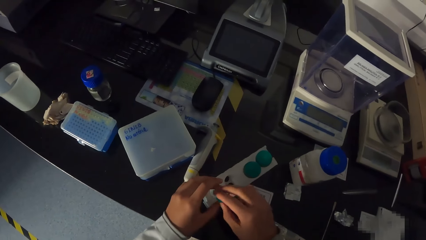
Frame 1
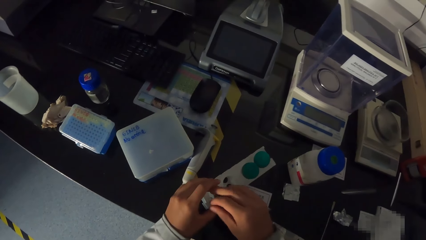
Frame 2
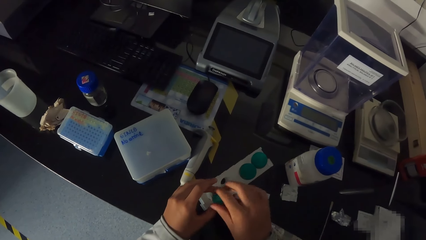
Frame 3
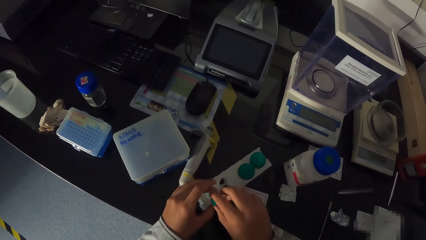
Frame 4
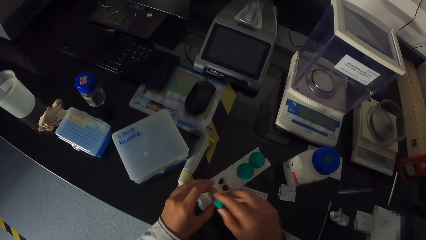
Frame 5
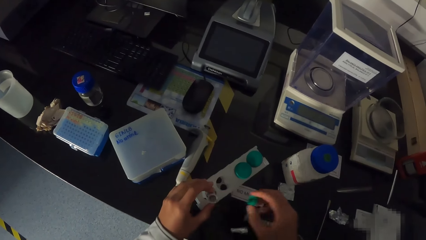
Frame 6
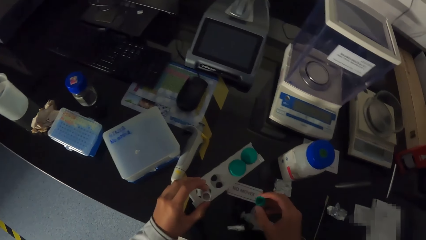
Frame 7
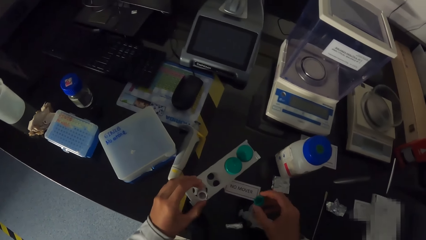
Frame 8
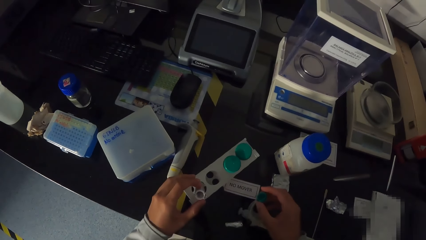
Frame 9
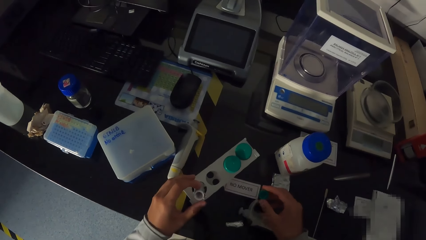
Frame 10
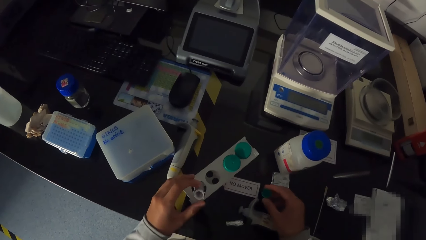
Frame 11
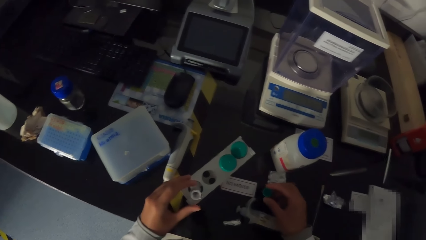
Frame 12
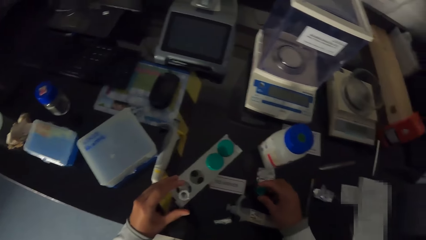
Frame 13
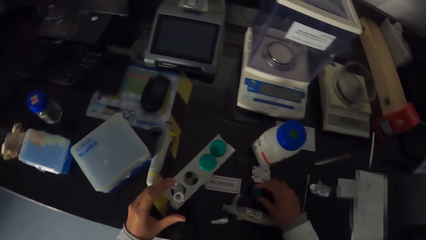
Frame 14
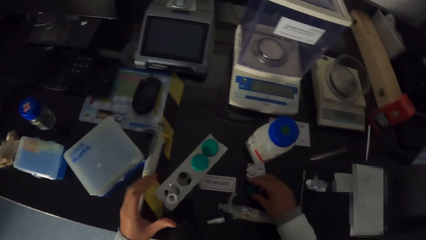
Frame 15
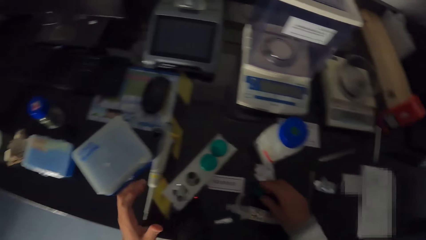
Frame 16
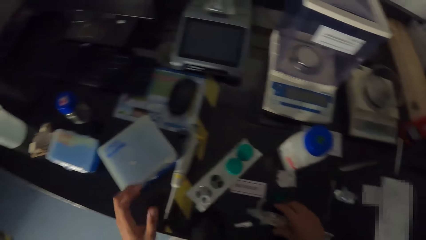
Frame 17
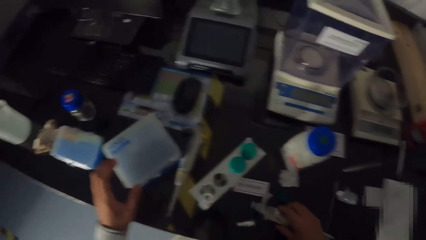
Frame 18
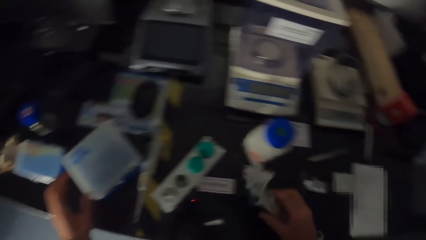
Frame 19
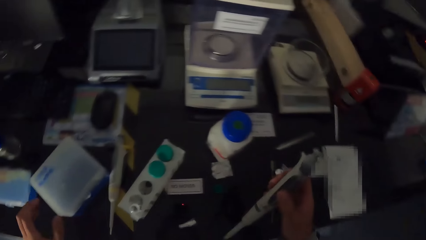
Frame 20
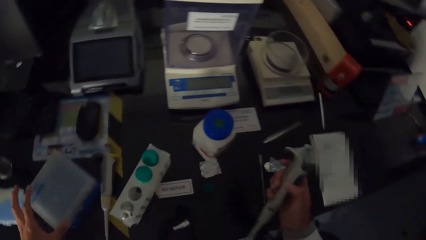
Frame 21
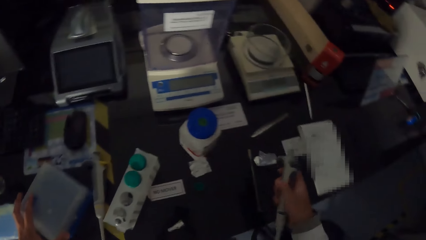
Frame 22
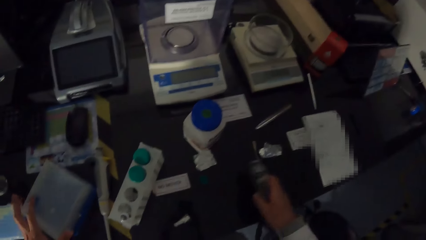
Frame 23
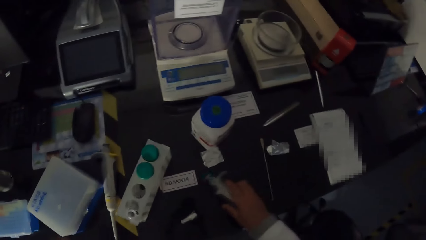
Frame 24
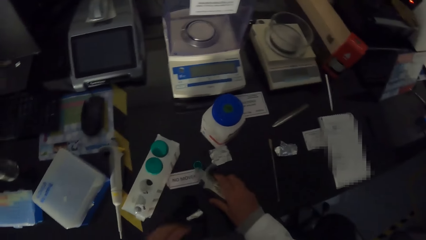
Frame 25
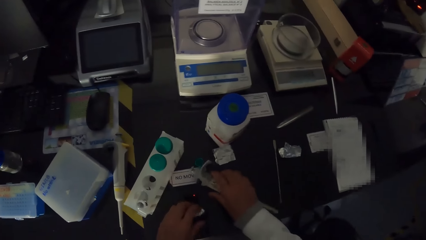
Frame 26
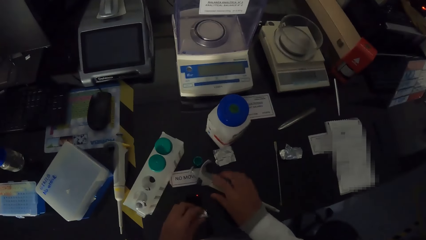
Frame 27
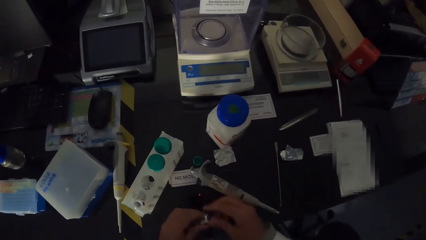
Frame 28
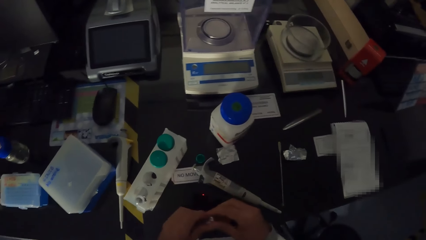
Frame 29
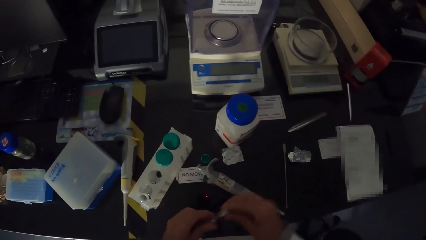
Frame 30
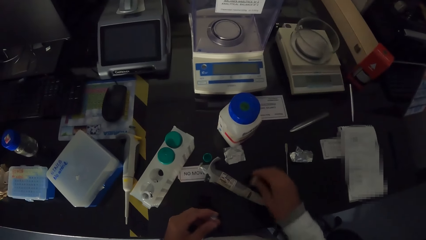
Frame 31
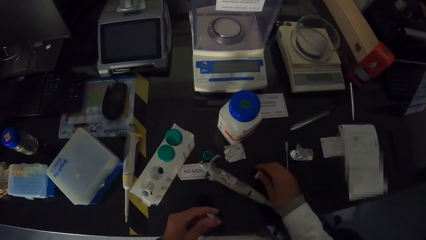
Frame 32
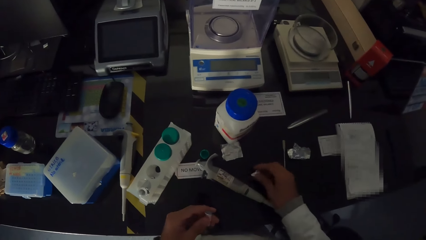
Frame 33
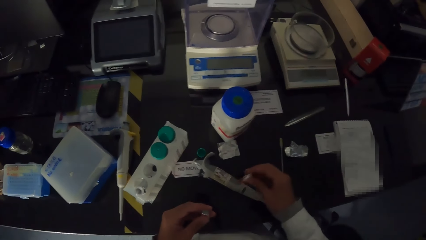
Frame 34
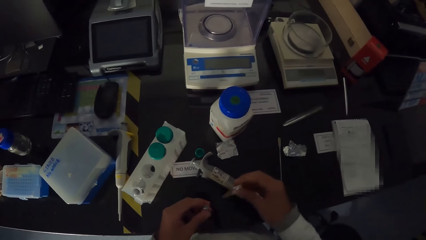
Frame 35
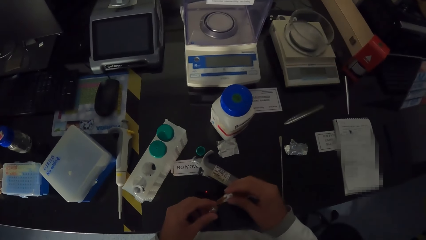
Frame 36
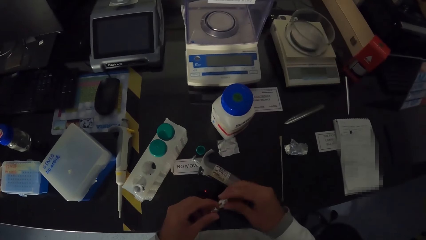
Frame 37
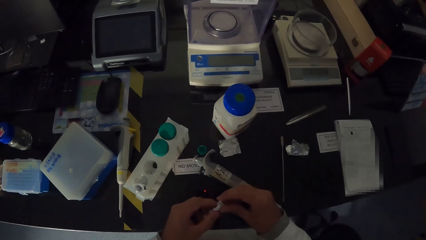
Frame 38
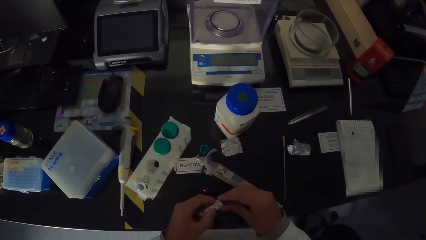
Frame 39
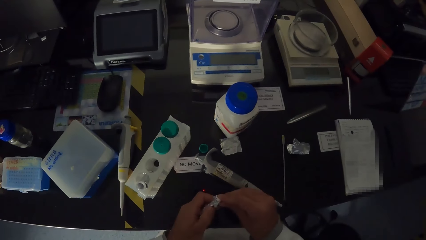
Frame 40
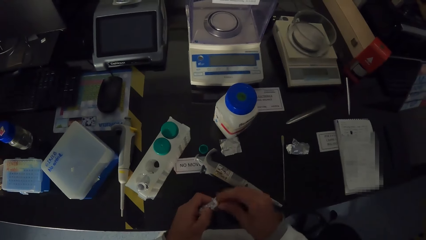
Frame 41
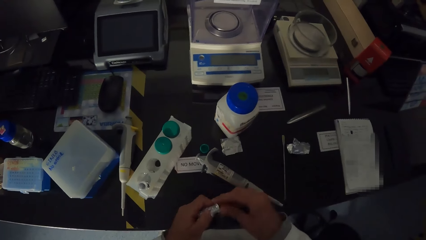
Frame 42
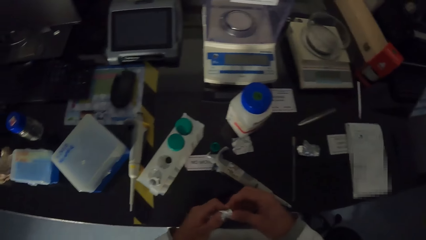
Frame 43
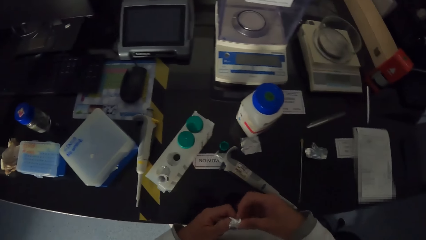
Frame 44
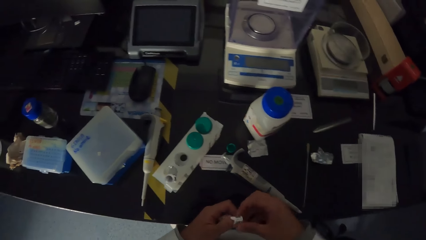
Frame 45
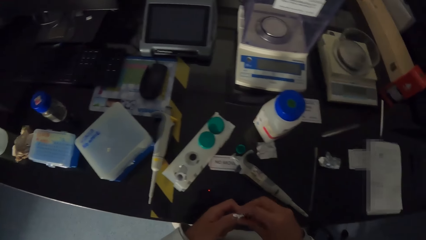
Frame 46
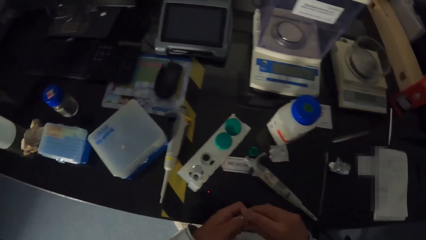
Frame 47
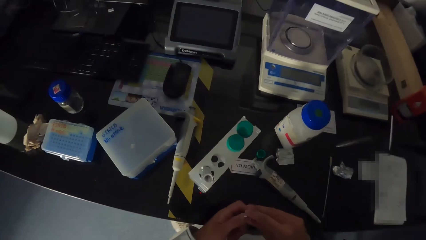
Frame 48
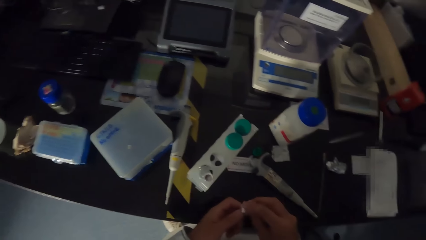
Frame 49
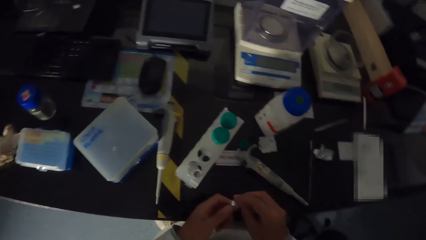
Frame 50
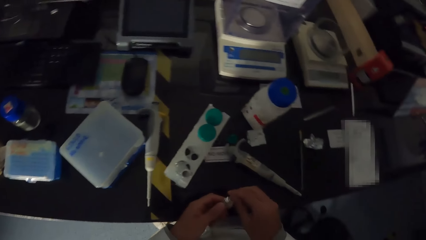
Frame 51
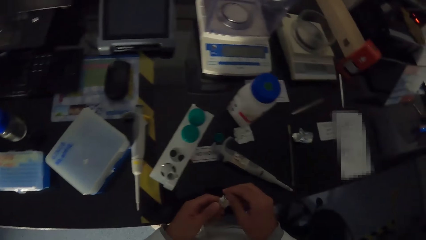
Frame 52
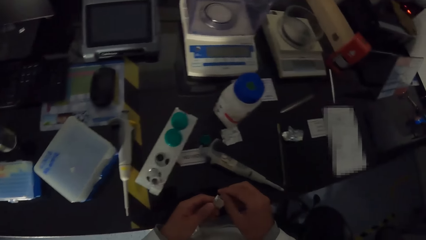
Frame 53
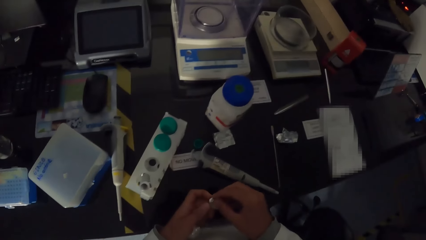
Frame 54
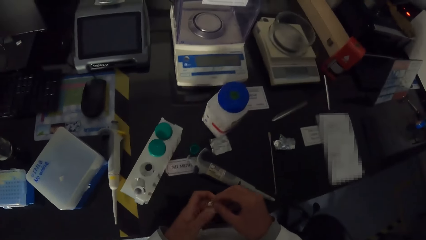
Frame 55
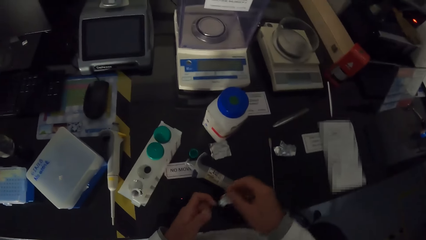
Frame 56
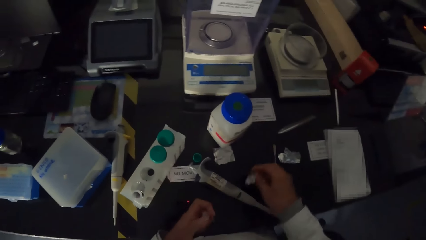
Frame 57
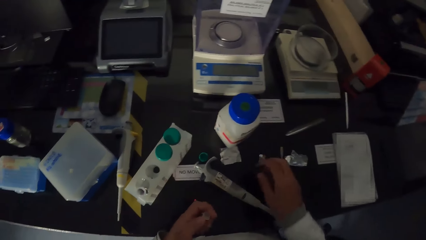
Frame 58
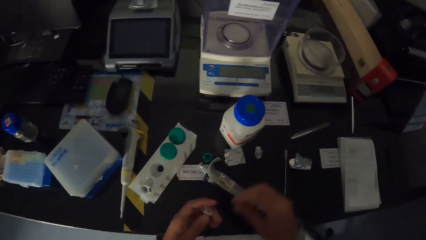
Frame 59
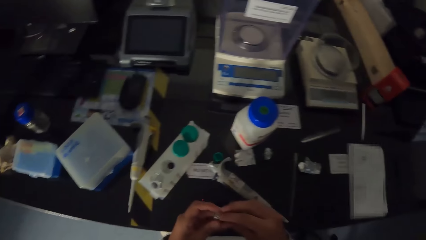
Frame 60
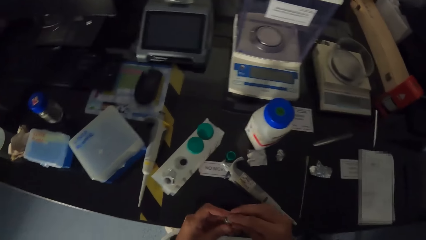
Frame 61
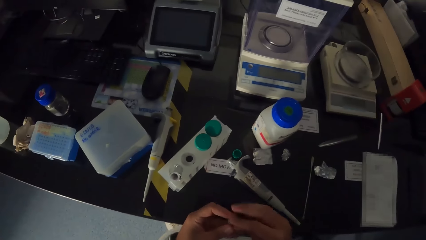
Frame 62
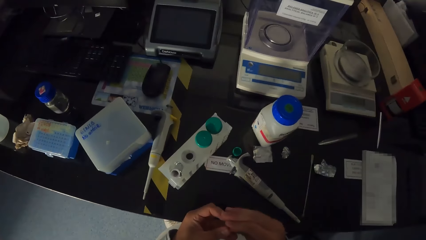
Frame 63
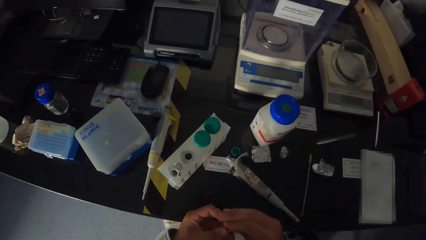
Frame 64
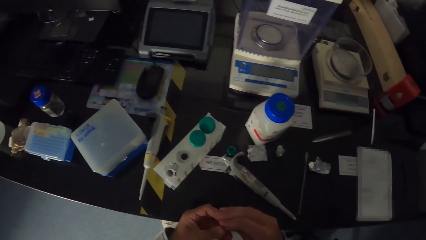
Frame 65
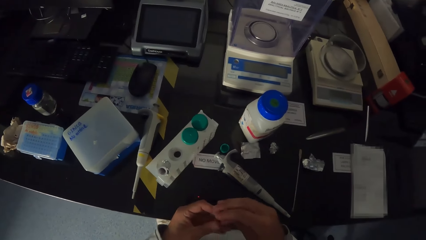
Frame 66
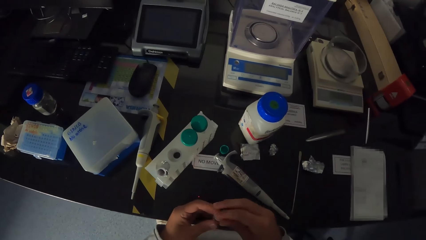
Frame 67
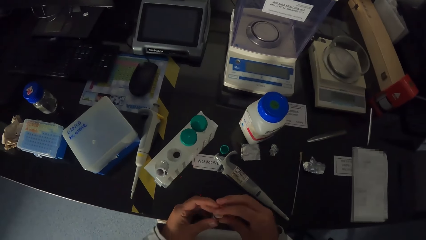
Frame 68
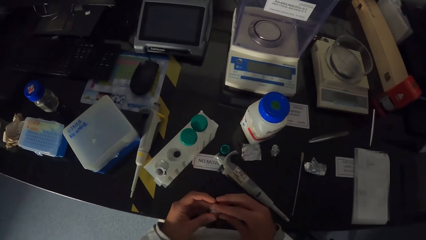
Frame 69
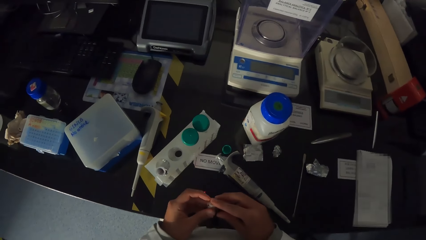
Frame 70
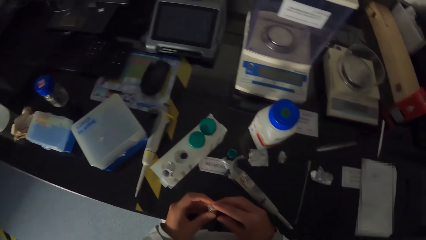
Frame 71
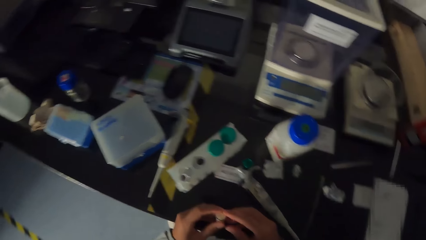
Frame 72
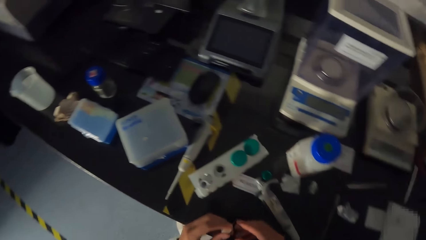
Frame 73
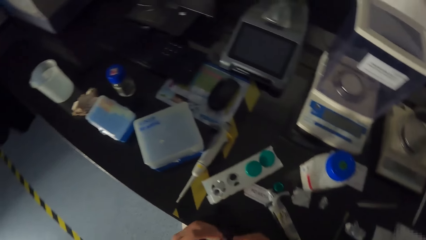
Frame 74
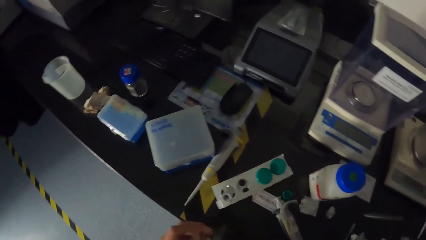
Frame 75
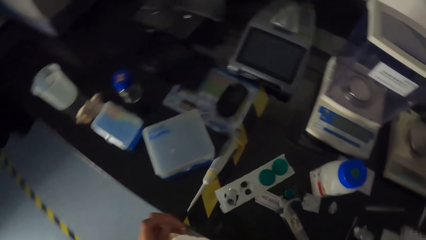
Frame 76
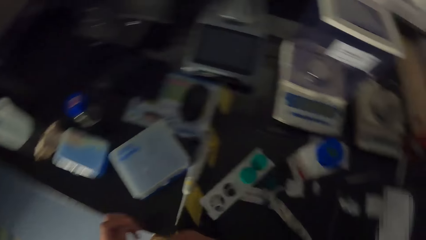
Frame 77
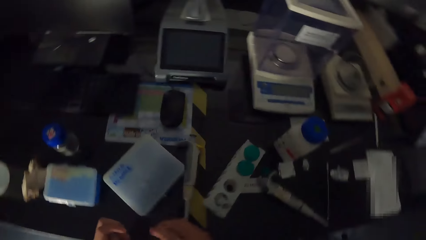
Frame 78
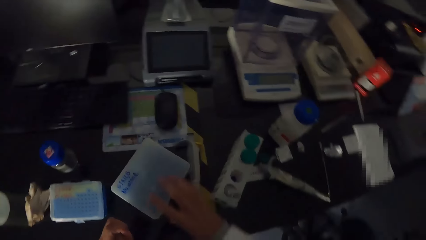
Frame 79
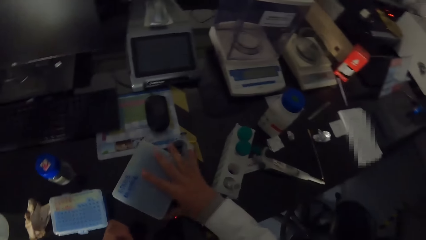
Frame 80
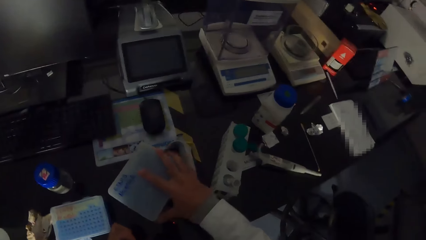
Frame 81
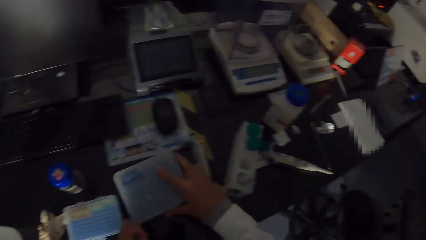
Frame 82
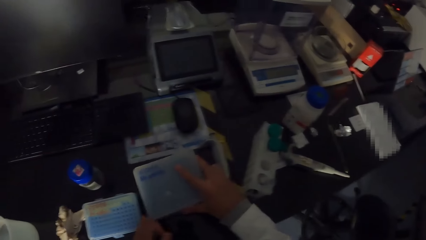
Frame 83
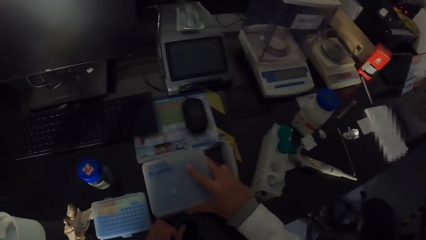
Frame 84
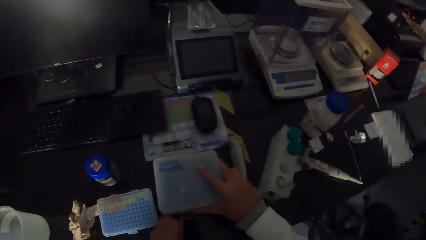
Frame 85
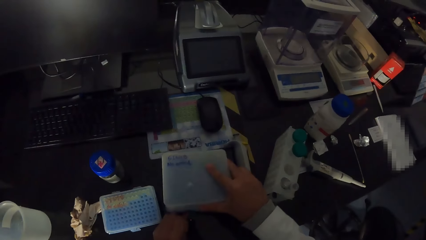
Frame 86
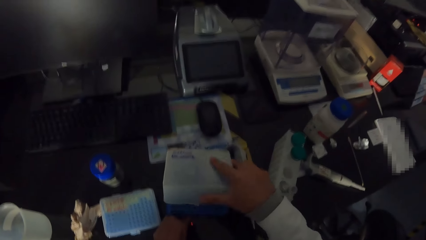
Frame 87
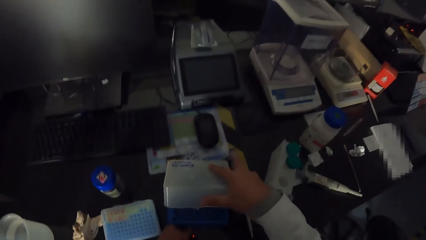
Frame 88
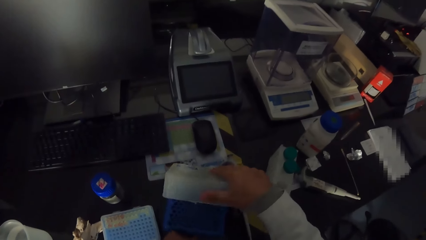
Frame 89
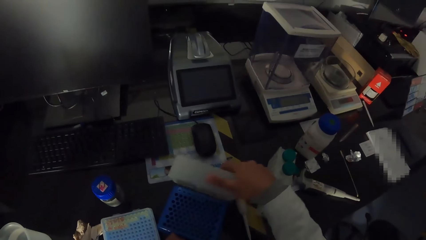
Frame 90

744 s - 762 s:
The camera wearer removes the cover of the test tube with his hands. He puts the cover on the table with his right hand. He picks up the syringe with his right hand. He drops the syringe on the table with his right hand. He opens a new test tube. He picks up the paper from the table with his right hand. He cleans a test tube with the paper in his right hand. He drops the foil paper on the table with his right hand. He holds a test tube. He opens the plastic with his right hand.
